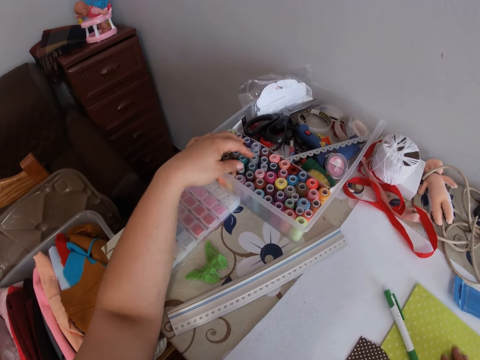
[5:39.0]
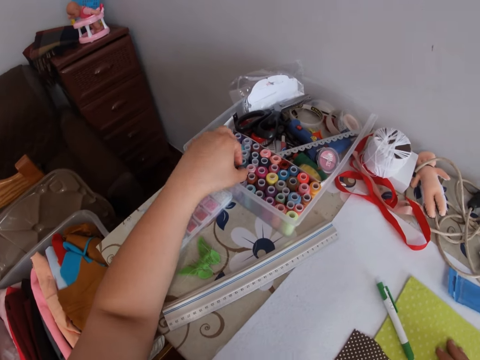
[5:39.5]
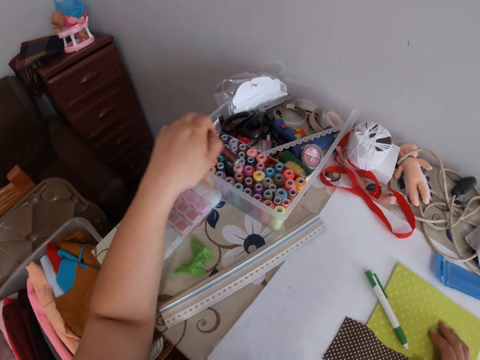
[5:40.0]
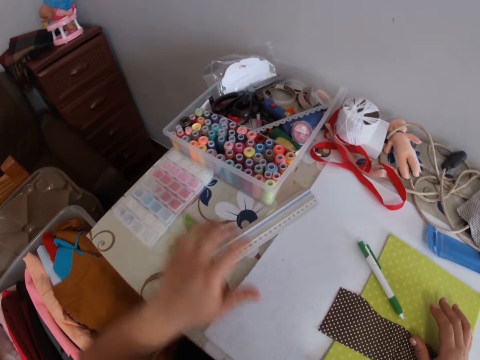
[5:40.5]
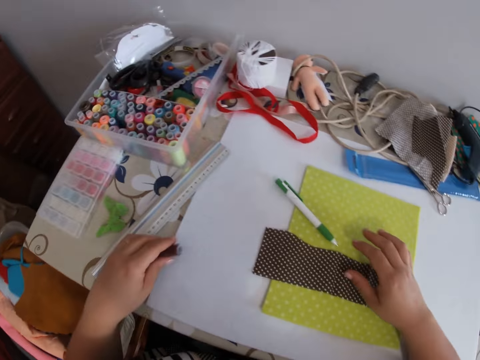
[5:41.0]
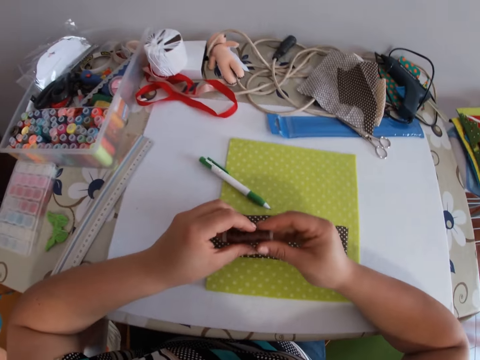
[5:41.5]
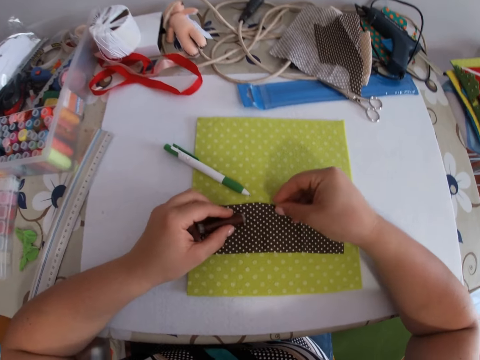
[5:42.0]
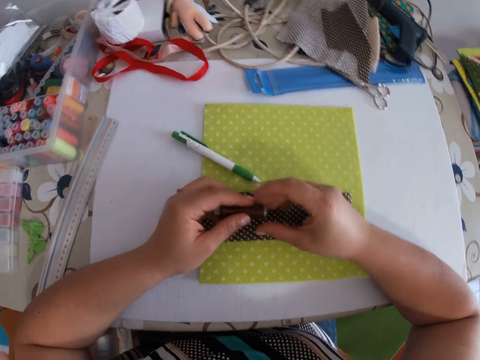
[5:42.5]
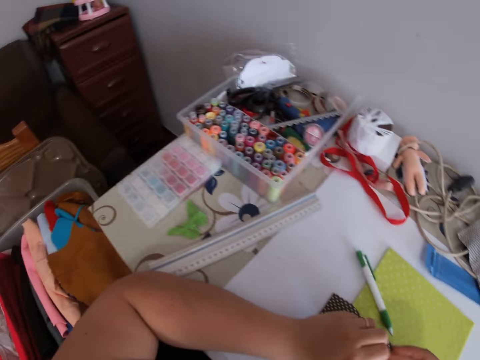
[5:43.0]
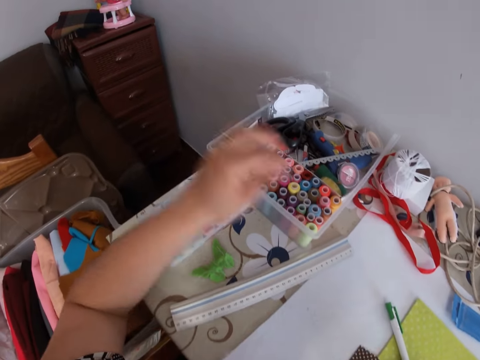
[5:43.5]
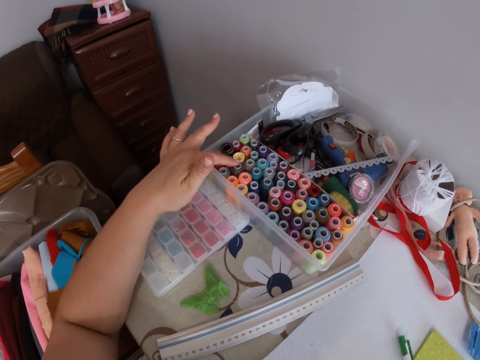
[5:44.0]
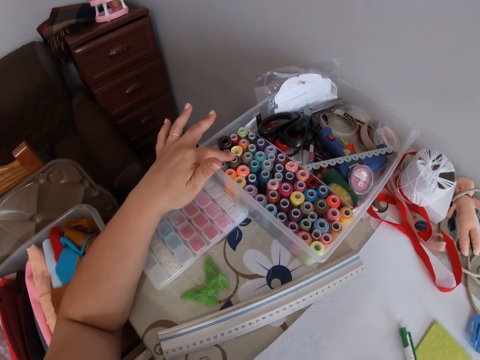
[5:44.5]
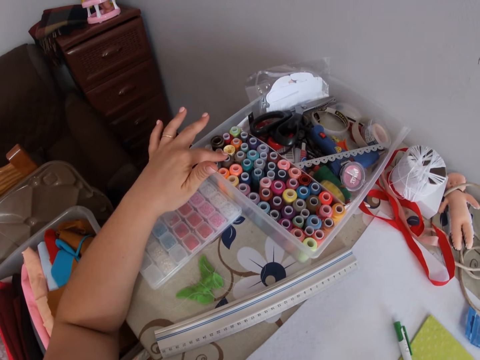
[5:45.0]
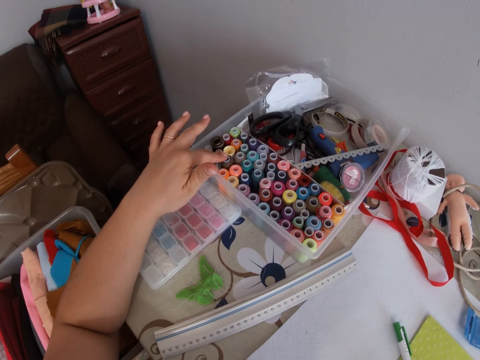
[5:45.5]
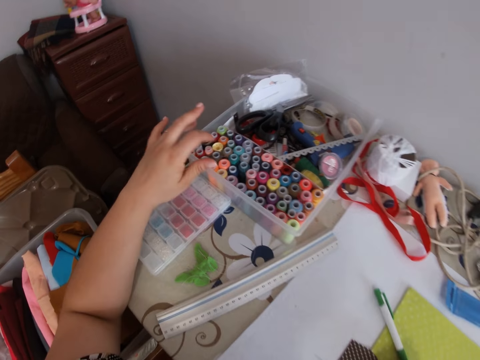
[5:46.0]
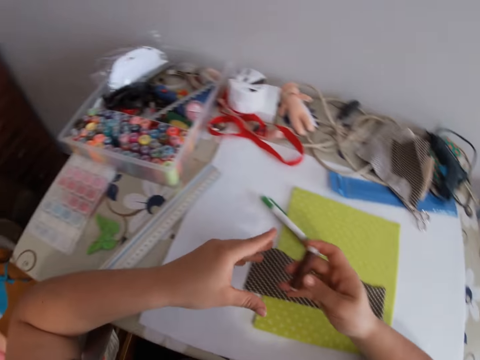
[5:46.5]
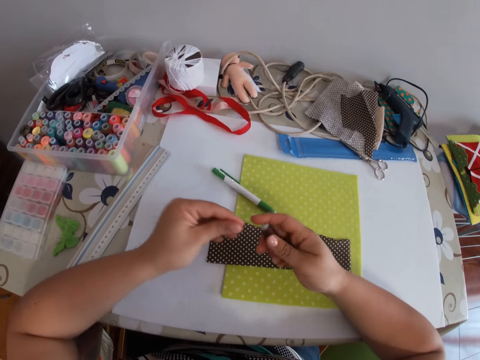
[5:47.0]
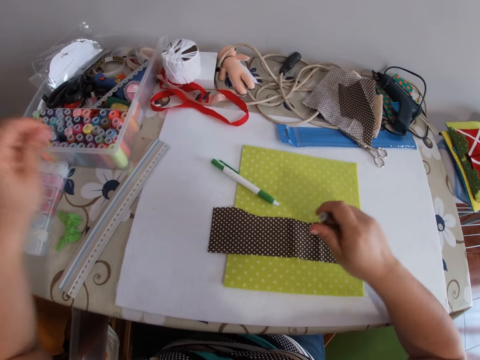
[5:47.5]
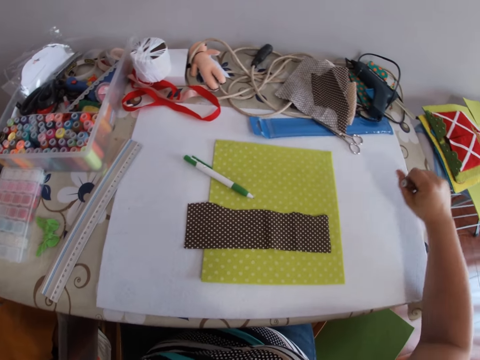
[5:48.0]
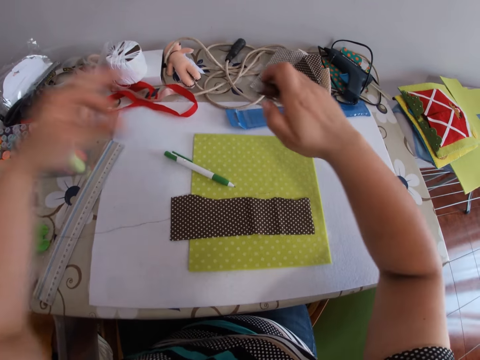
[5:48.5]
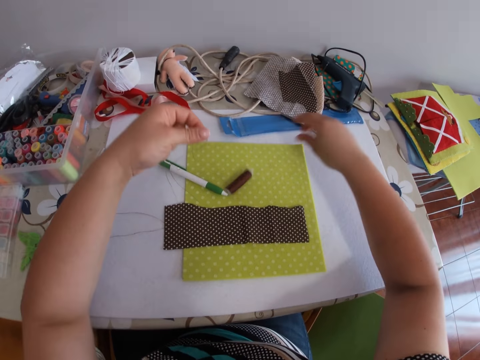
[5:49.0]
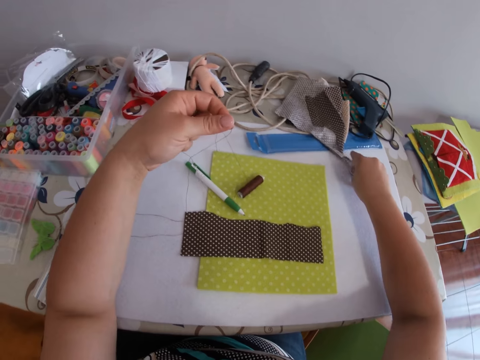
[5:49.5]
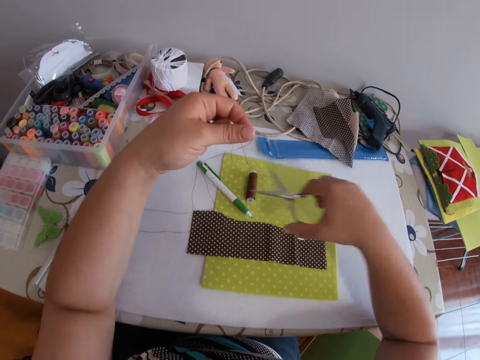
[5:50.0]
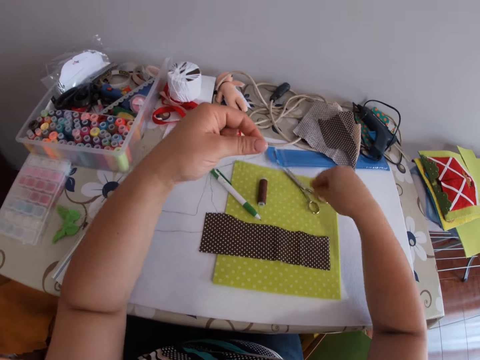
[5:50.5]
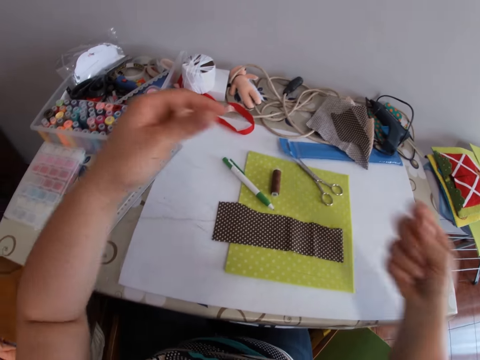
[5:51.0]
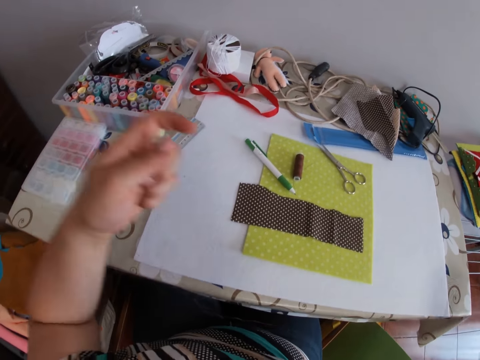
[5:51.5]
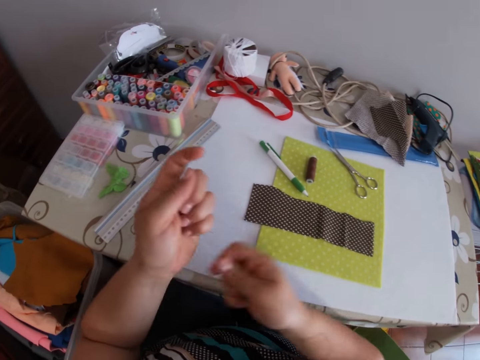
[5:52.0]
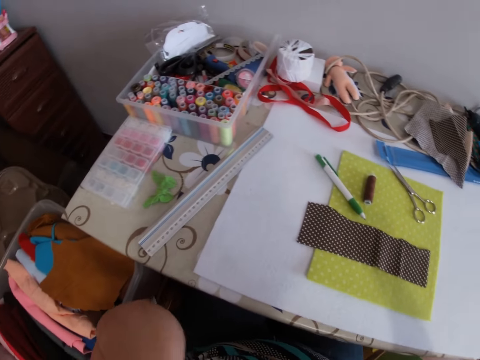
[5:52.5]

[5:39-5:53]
The camera wearer picks up a sewing thread from the bowl with her left hand. She drops the thread on the table with her left hand. She picks up the thread on the table with her left hand. She unrolls the thread with both hands. She touches the thread, pulls the thread and drops the thread. She picks up the scissors on the table with her right hand. She cuts the thread with the scissors with her right hand. She drops the scissors on the table with her right hand. She straightens the thread with both hands.

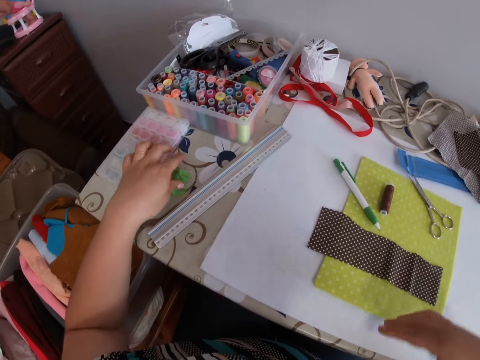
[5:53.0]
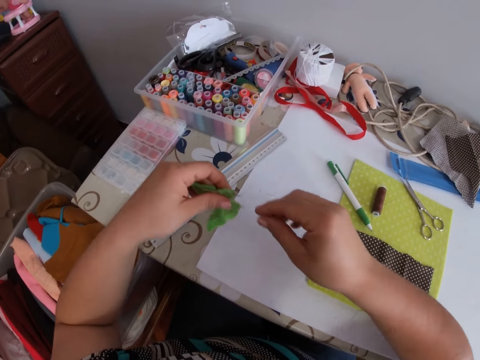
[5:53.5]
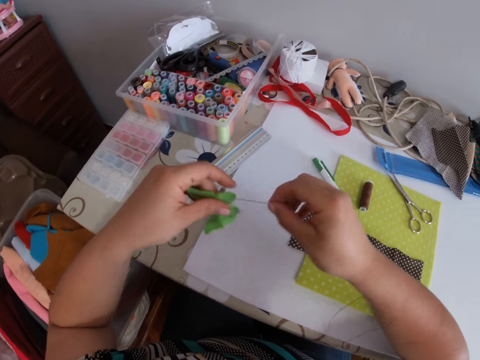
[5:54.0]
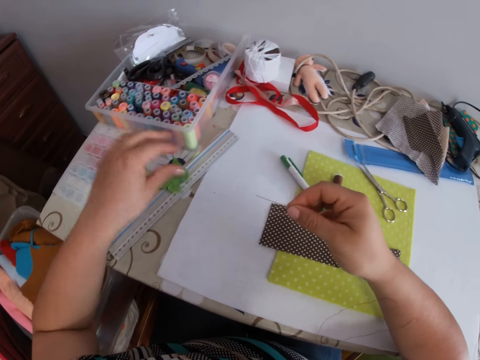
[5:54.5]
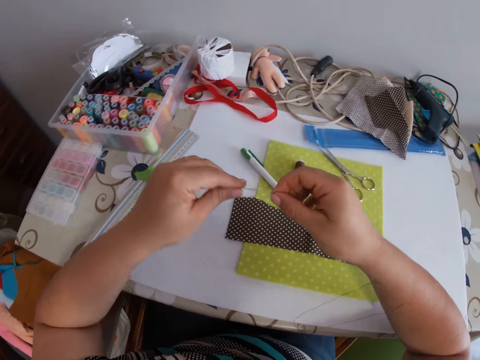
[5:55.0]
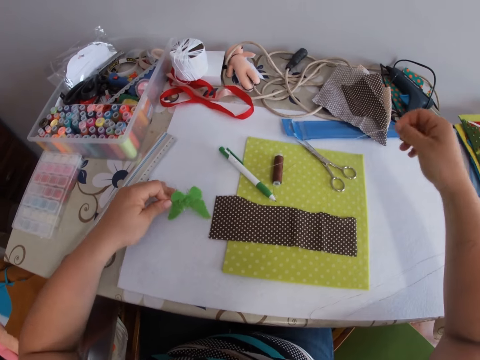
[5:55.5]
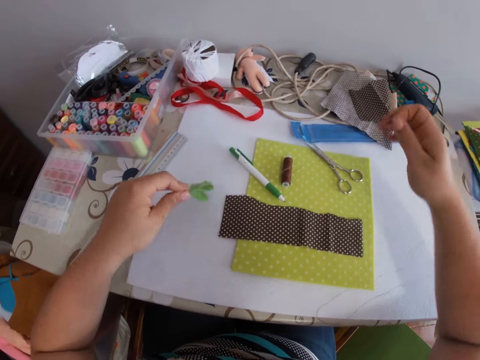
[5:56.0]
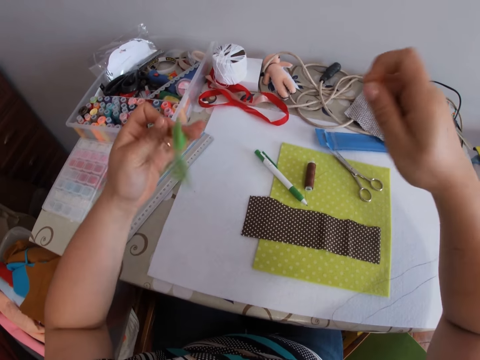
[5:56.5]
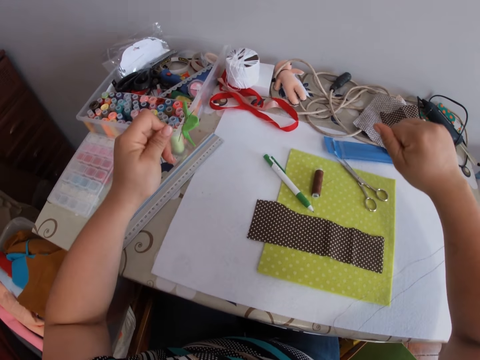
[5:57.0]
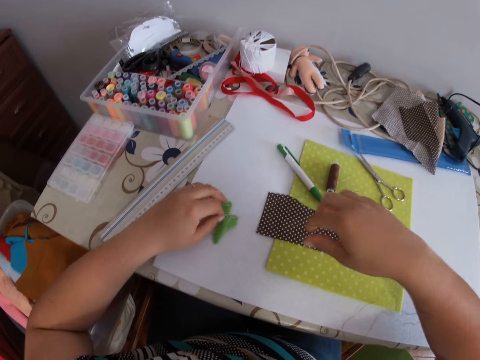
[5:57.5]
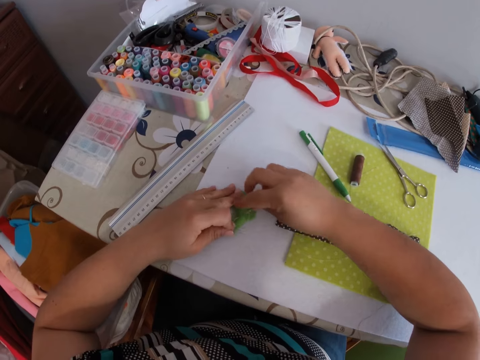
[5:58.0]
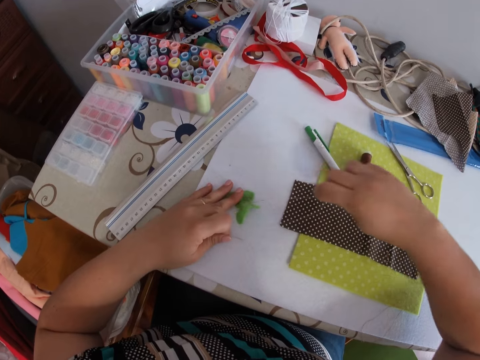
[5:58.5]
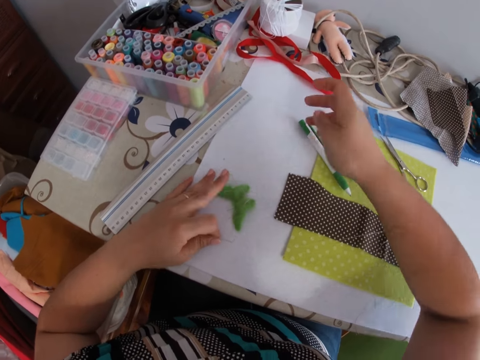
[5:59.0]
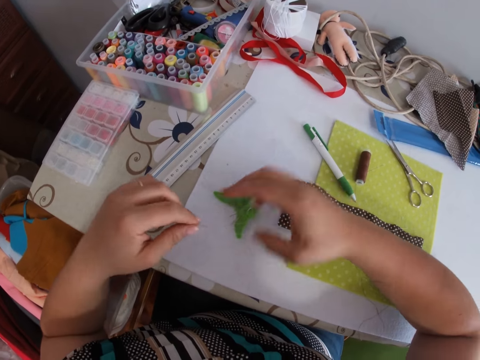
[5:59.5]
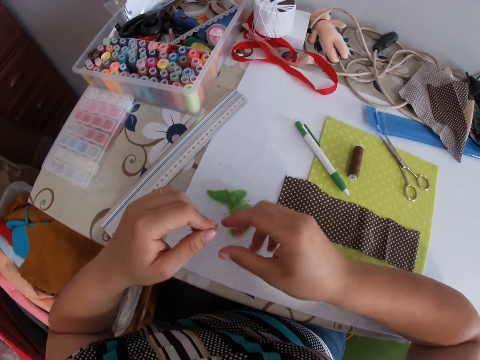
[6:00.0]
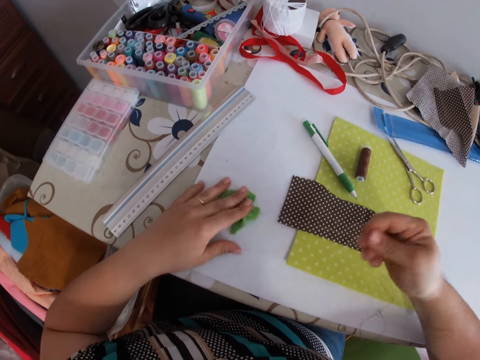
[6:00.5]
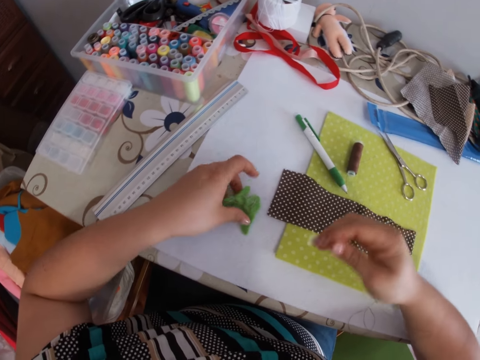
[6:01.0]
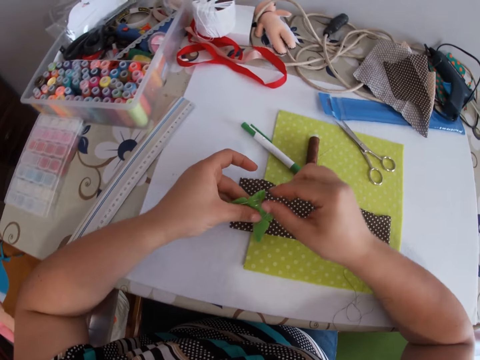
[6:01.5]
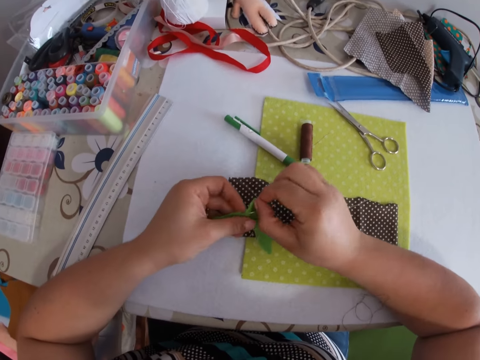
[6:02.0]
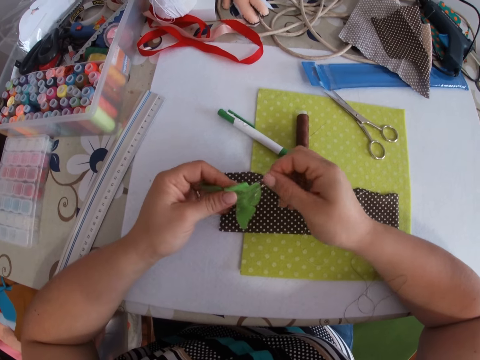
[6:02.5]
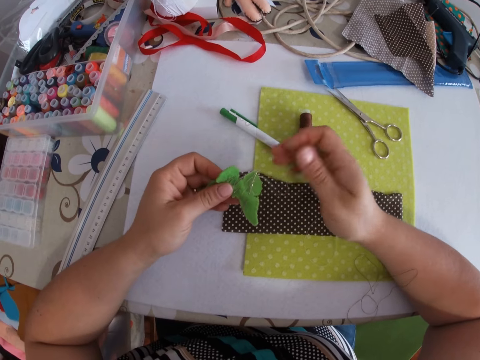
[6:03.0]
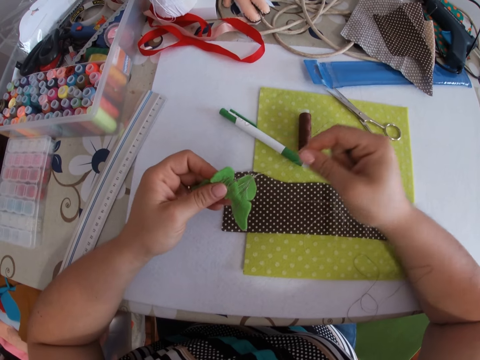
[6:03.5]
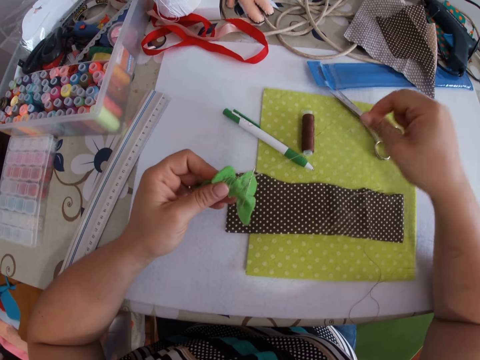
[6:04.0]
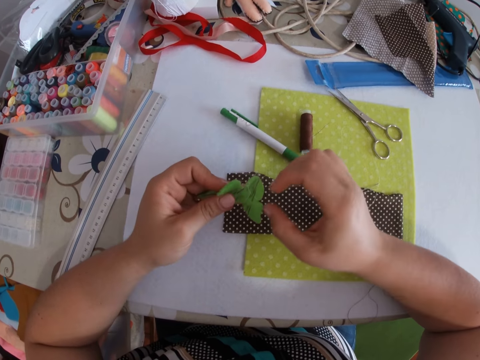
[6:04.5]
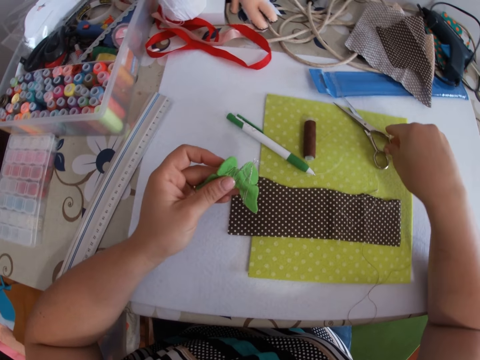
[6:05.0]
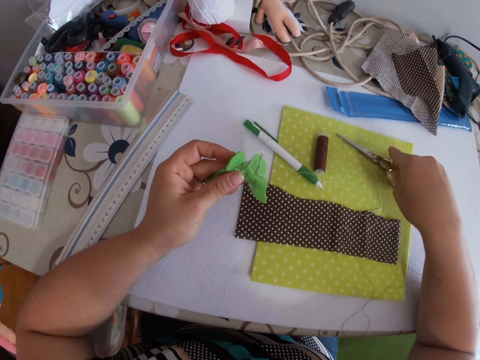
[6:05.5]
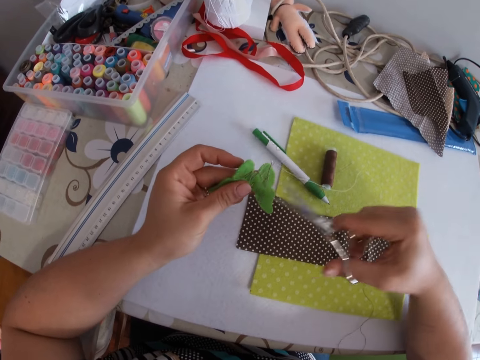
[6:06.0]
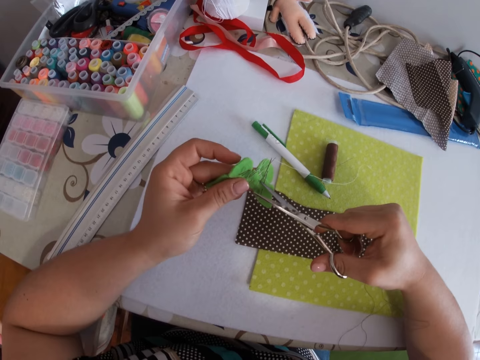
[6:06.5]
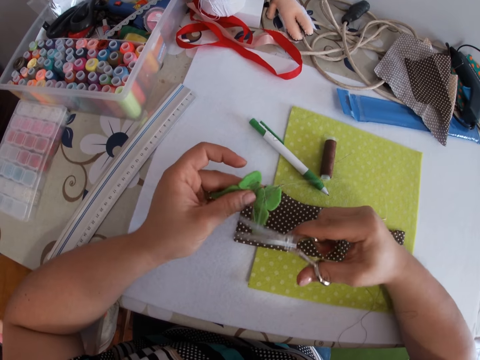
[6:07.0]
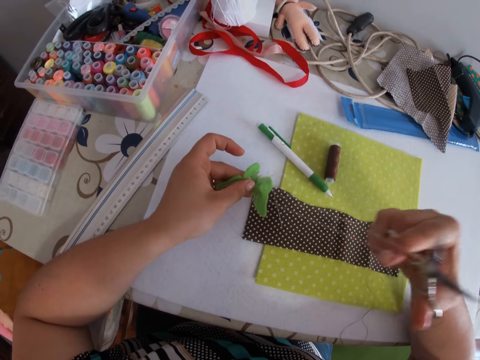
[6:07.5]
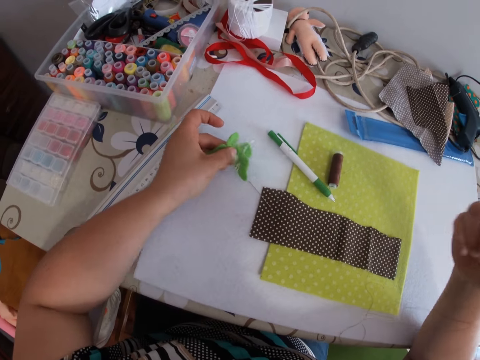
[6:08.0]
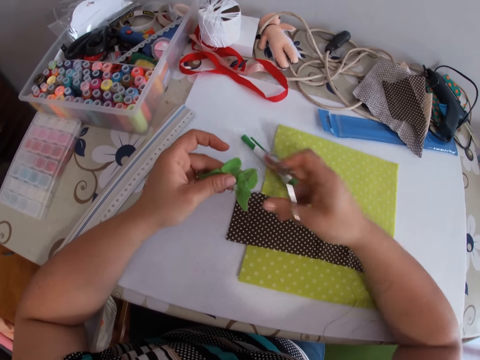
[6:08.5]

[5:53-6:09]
The camera wearer cuts the thread. They pick up a paper of needles from the table with their left hand. They pick up a needle from the paper with their right hand. They untangle the thread from the paper with both hands. They pull the thread. They pull the thread repeatedly. They pick up the scissors from the table with their right hand. They untangle the thread from the paper with the scissors with both hands. They pull the thread with the scissors.
